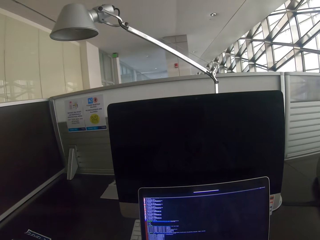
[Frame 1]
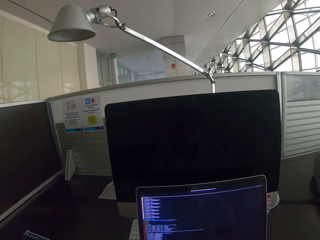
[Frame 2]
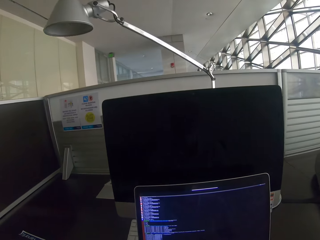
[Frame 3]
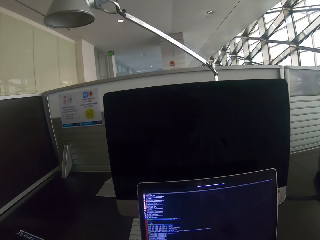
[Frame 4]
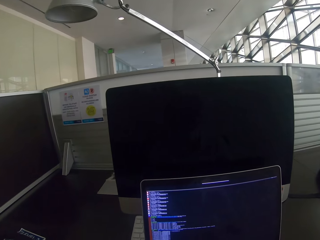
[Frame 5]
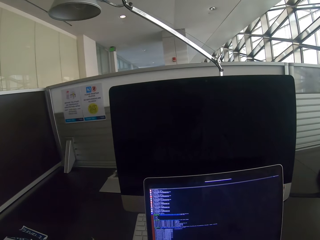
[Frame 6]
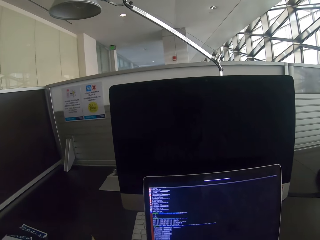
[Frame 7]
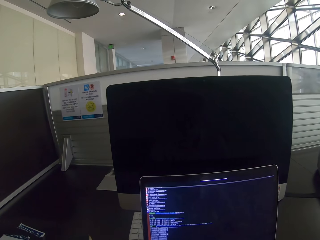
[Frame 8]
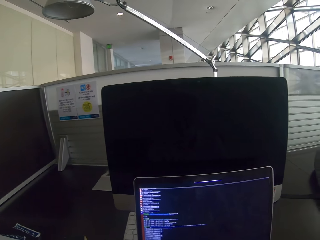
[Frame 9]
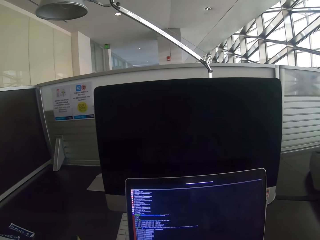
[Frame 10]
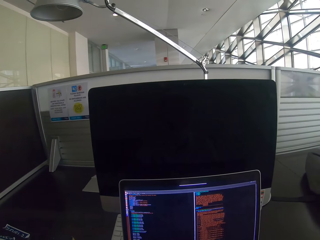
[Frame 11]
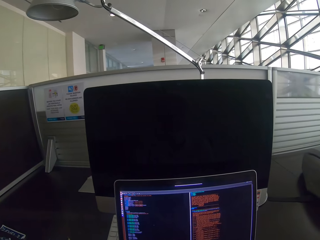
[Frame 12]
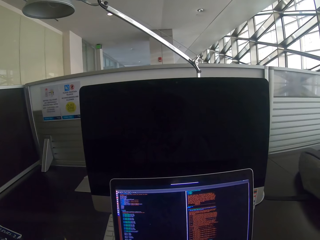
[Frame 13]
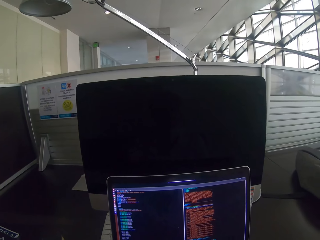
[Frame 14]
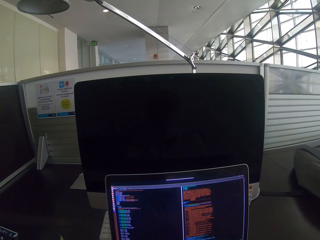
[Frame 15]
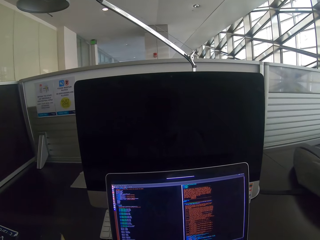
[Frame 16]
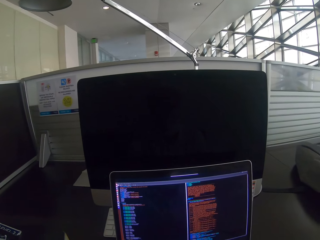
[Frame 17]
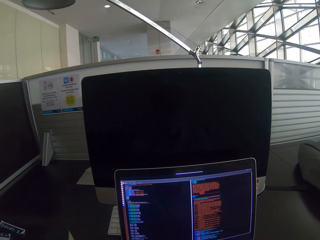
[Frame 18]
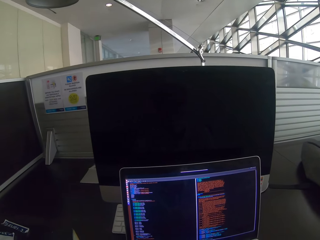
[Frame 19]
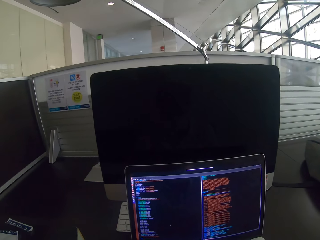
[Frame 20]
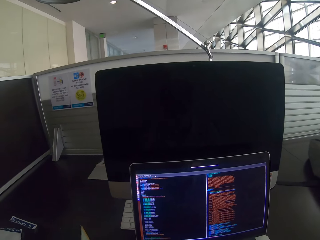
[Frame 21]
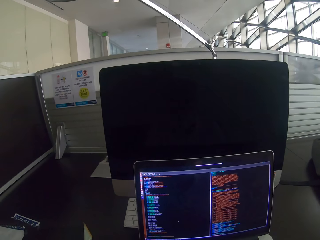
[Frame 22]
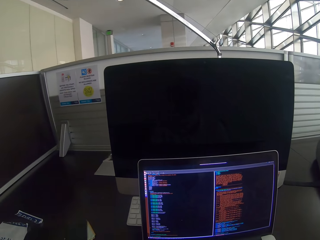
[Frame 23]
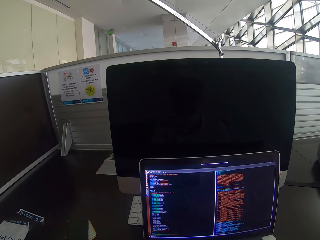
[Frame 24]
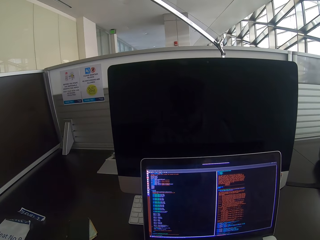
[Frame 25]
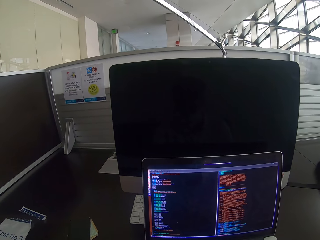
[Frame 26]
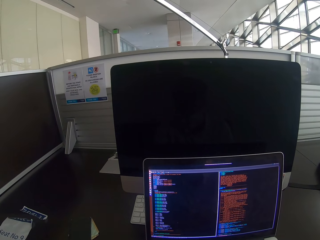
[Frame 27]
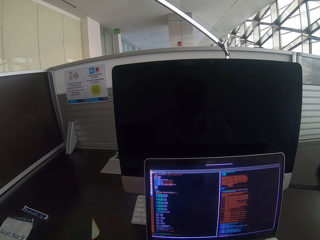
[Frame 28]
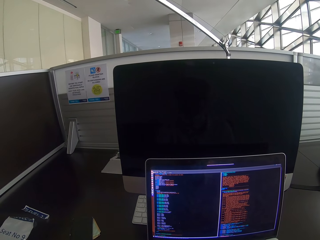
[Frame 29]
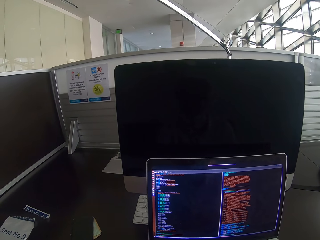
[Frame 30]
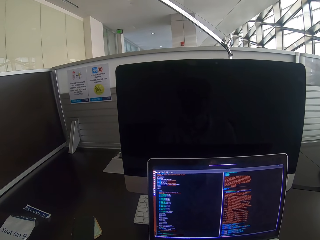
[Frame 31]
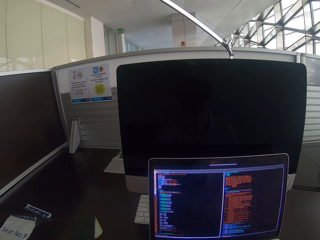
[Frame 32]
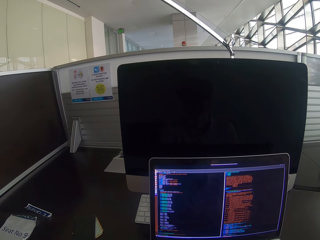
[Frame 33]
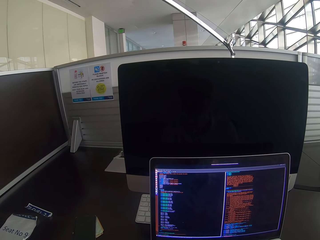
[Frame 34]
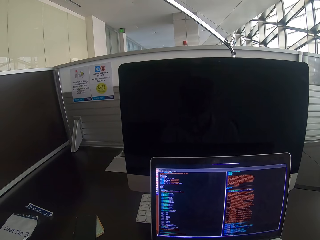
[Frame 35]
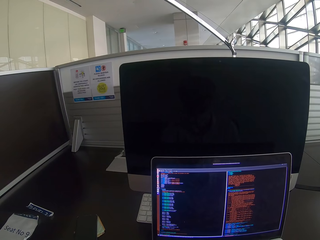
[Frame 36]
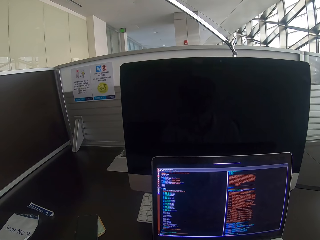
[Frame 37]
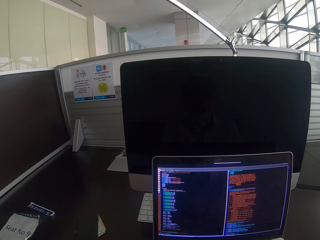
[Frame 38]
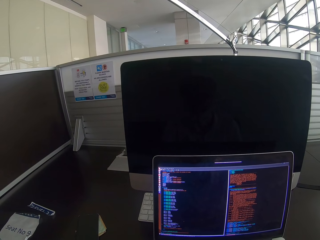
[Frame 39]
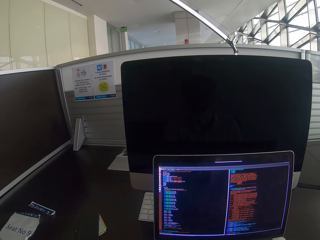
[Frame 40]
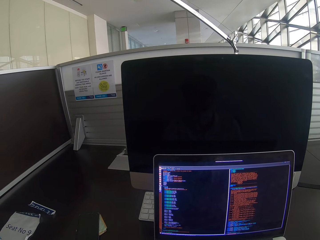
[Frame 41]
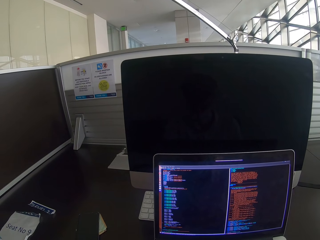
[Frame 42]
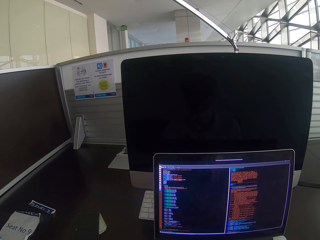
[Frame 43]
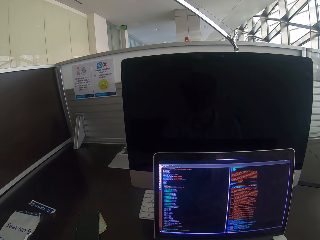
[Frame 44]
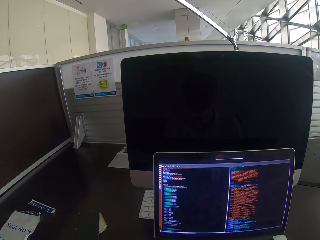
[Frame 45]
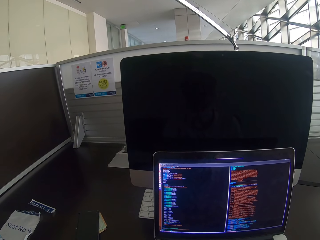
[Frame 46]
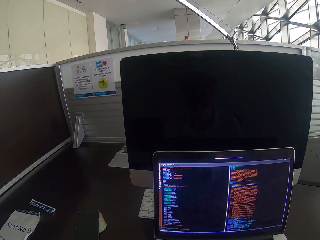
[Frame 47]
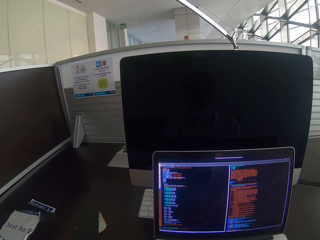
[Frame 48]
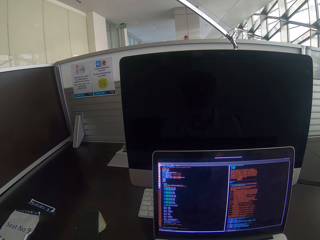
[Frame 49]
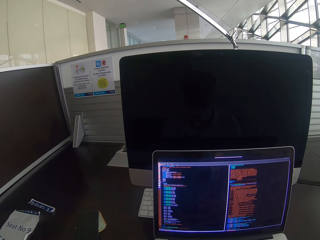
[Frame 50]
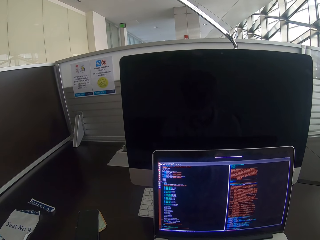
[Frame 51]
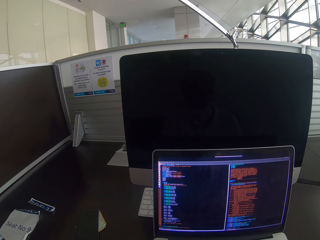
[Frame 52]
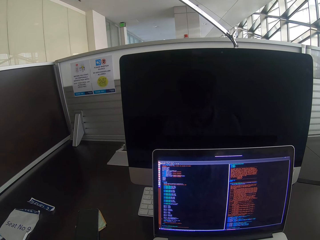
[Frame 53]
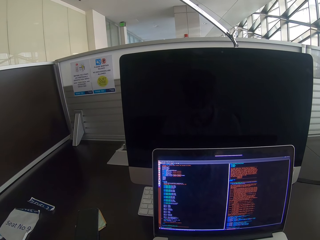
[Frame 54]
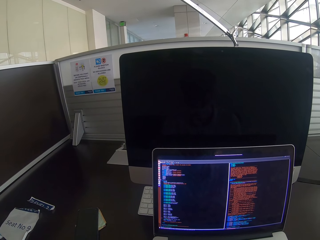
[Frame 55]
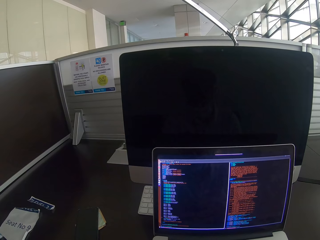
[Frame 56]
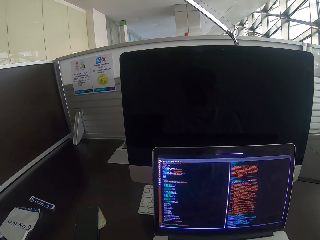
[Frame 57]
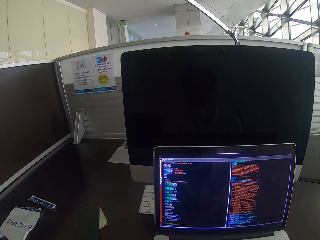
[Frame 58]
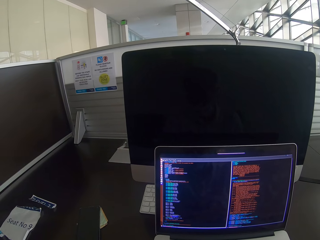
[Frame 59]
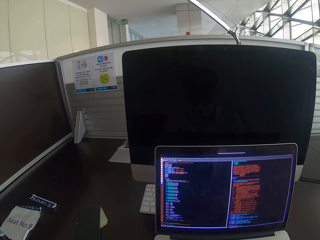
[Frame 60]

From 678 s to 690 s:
The camera wearer scrolls the mouse. They change what is in the screen. They use the laptop. They stare at the laptop.

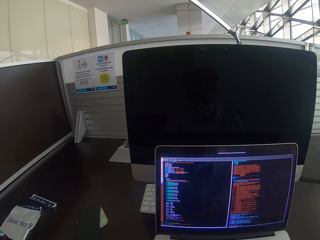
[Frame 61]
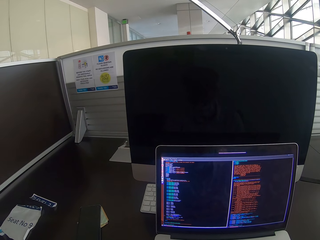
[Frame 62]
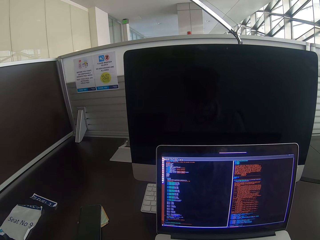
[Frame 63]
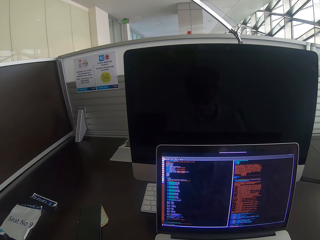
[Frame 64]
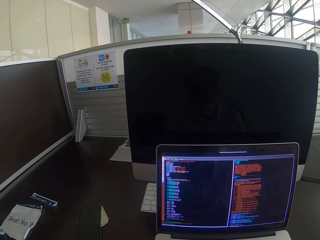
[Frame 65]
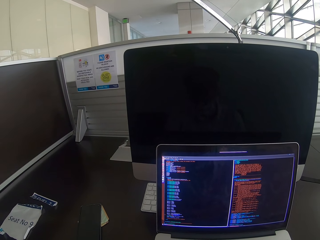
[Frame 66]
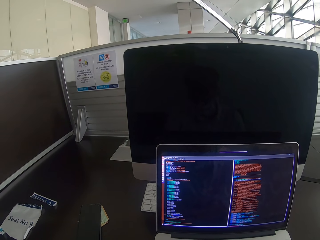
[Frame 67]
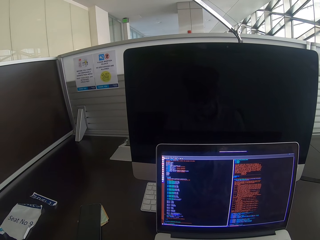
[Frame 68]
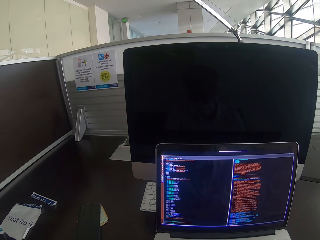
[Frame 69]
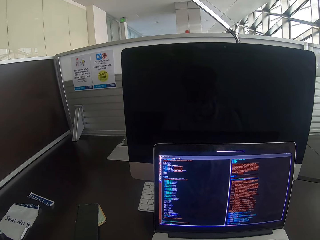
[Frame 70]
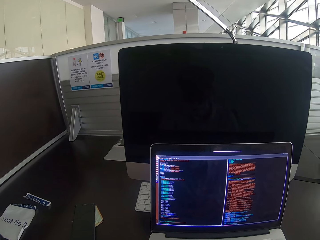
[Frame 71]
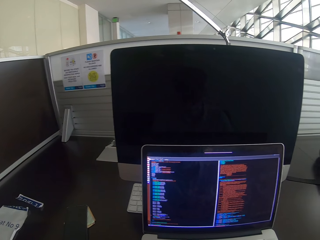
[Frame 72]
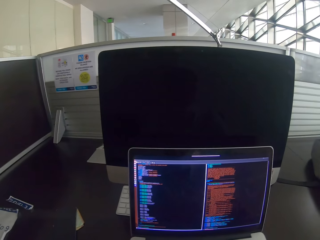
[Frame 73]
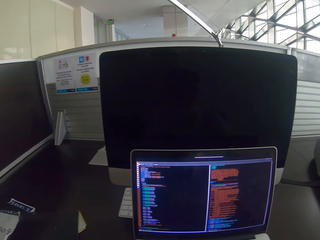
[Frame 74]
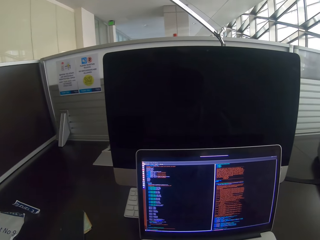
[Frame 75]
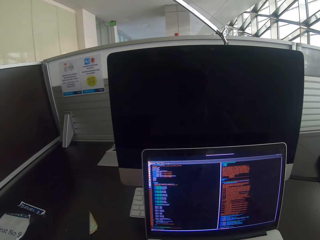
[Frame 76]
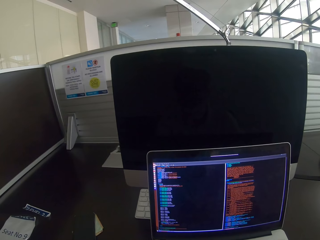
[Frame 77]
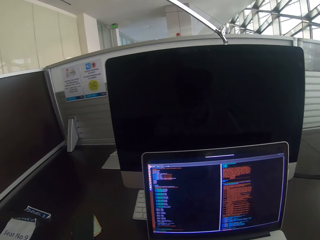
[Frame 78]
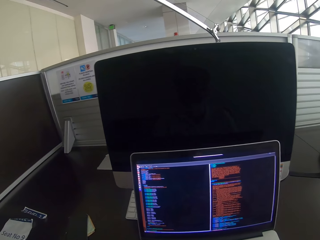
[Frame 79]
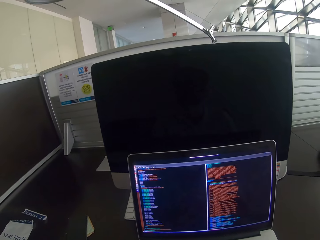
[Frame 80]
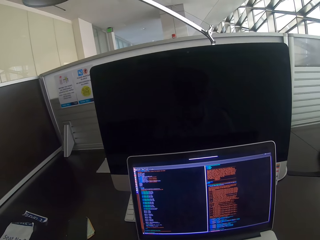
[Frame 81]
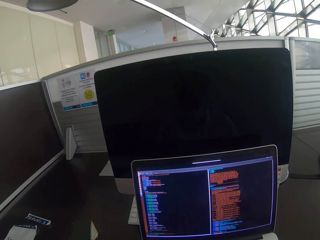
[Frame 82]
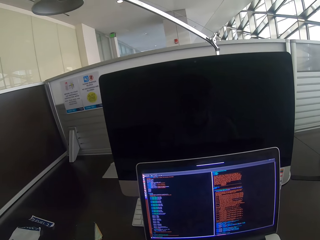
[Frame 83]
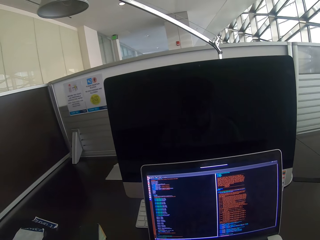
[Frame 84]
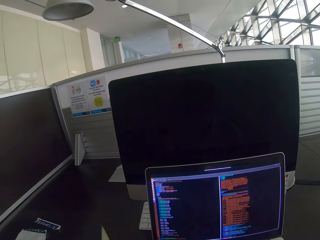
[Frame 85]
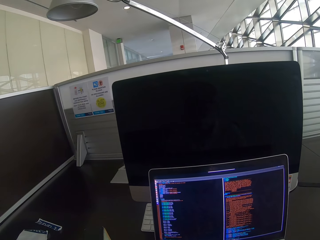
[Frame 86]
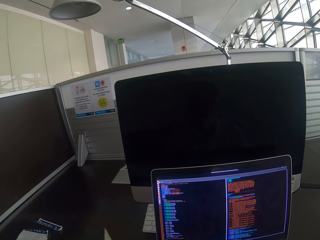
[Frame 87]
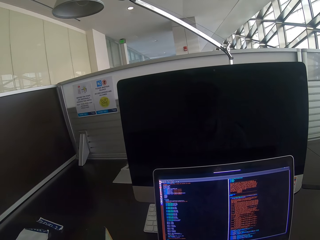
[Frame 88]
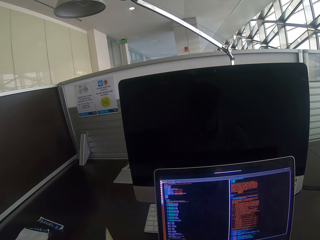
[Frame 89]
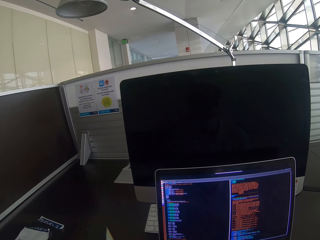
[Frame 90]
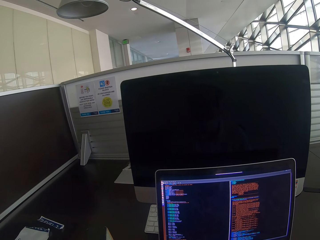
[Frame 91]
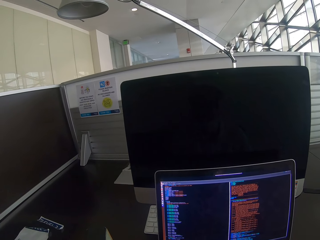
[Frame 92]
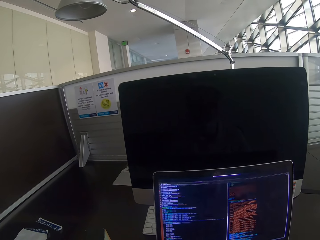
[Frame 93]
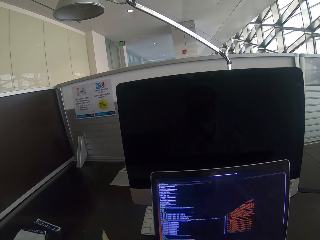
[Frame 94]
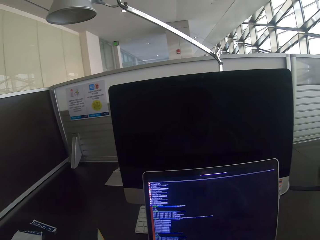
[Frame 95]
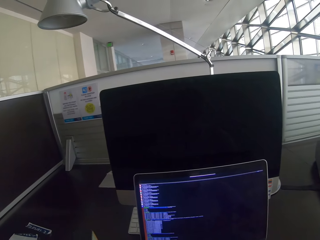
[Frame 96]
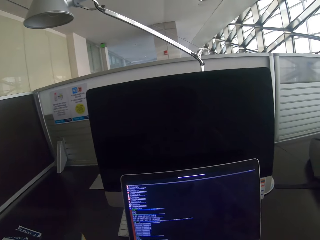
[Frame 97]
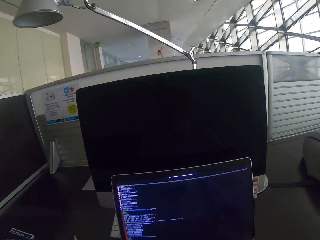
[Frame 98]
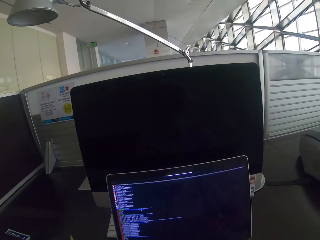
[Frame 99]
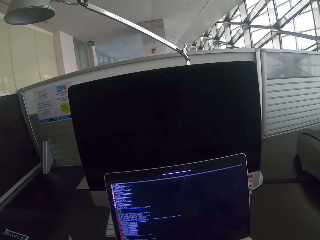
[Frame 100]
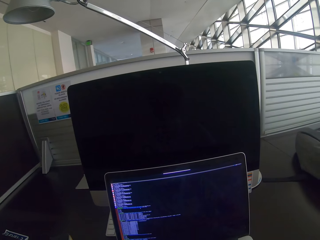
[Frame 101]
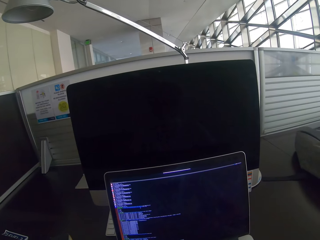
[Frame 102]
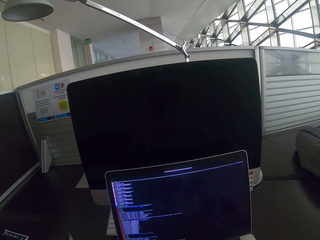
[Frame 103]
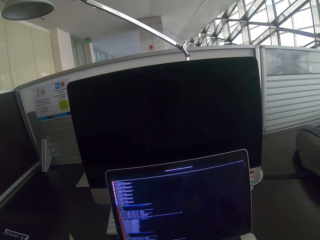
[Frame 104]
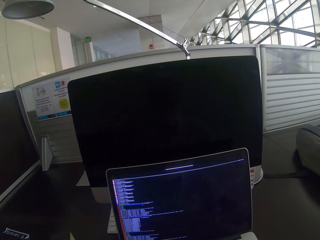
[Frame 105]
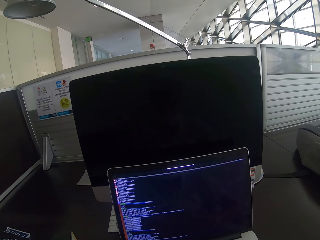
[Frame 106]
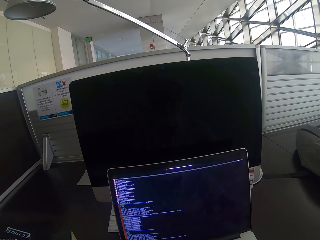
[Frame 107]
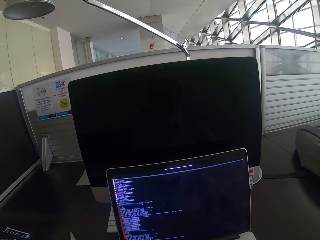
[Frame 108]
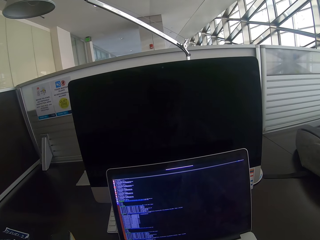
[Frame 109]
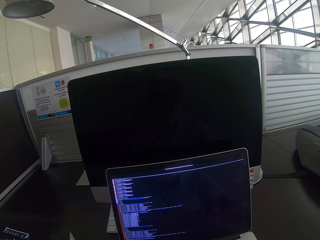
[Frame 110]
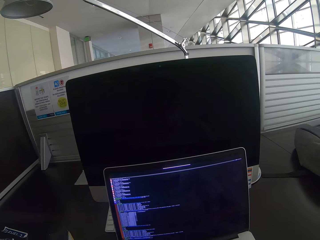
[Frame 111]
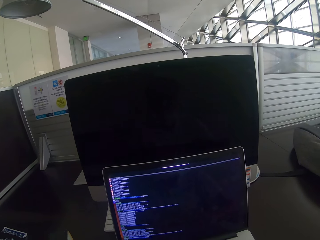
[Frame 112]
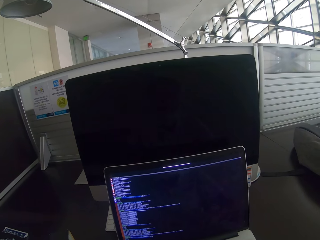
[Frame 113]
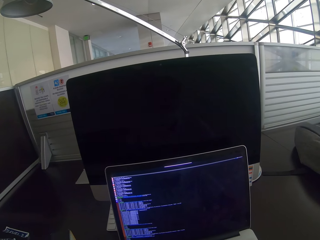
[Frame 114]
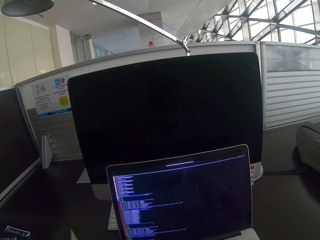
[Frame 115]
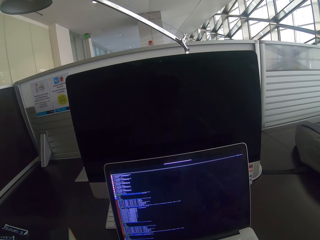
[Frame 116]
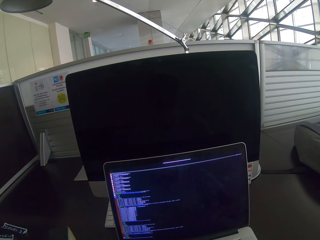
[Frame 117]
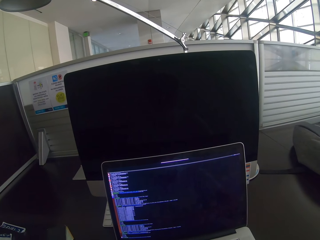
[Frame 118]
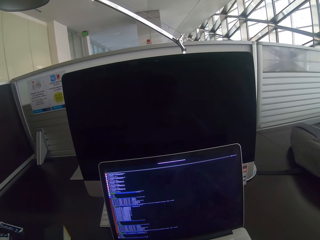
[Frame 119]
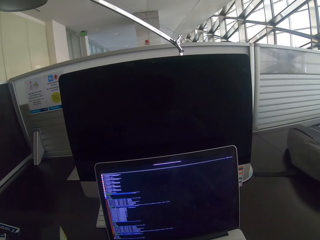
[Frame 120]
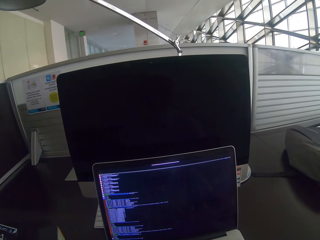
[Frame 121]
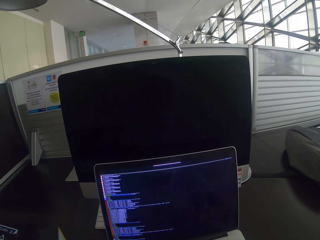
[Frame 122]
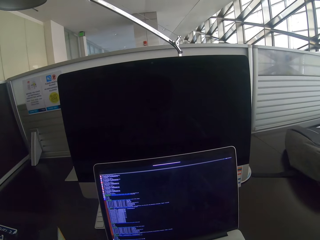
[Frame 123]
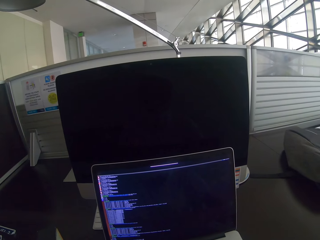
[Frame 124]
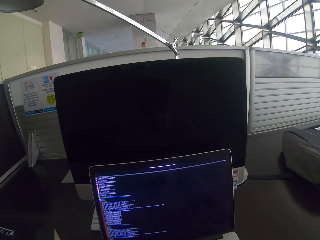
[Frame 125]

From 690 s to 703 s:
The camera wearer scrolls the mouse. They stare at the laptop. They scroll the mouse. They stare at the laptop.
